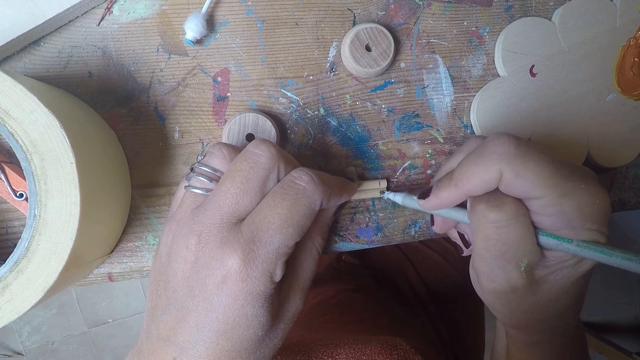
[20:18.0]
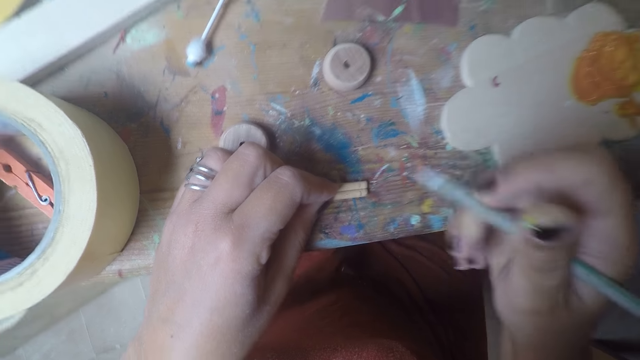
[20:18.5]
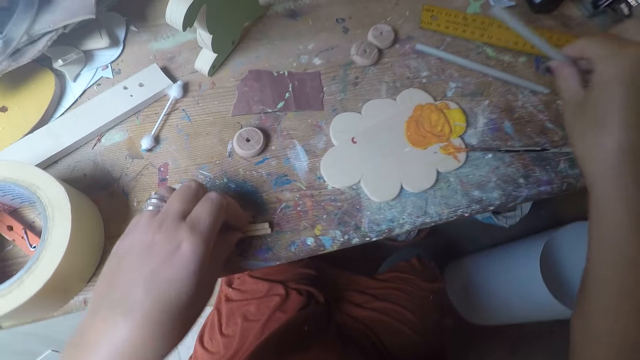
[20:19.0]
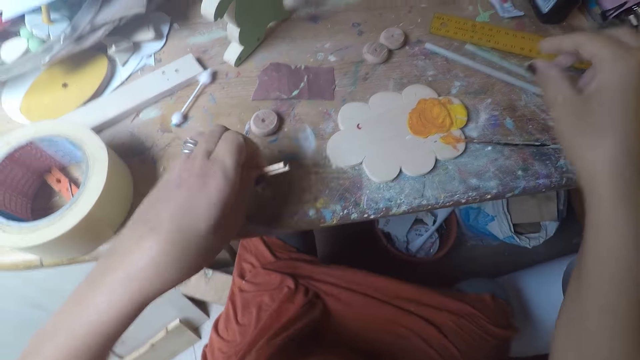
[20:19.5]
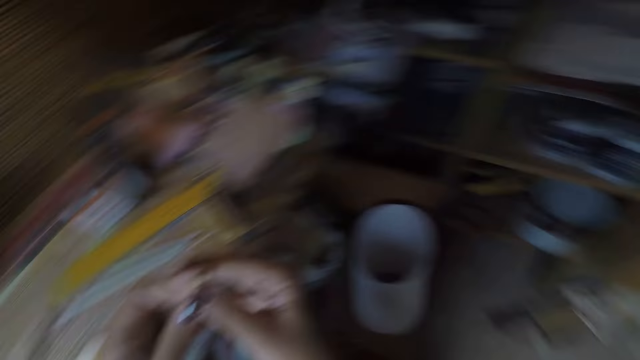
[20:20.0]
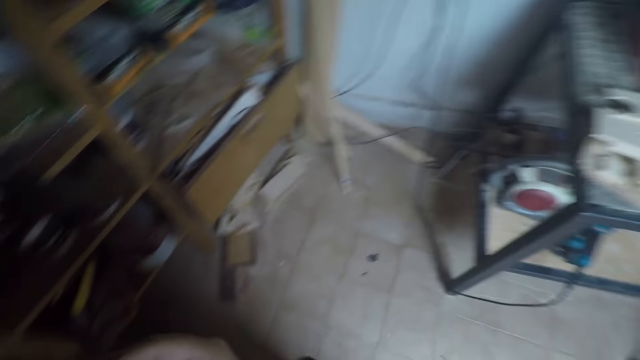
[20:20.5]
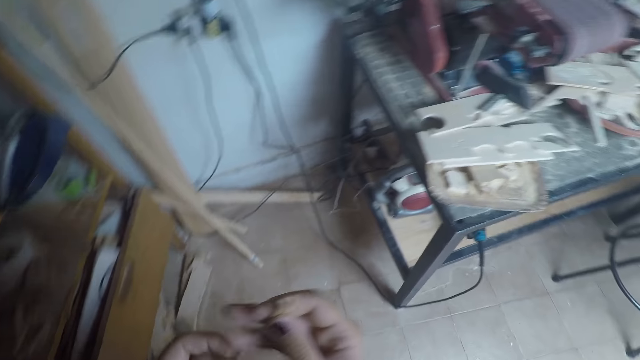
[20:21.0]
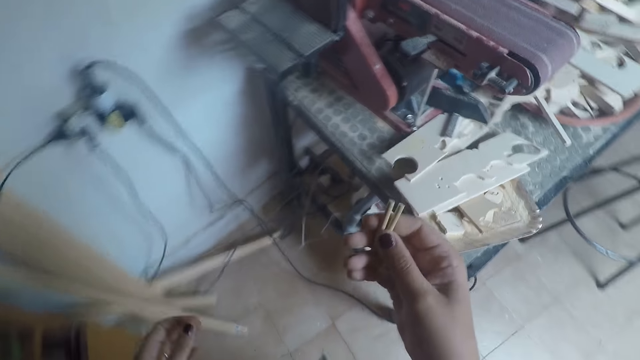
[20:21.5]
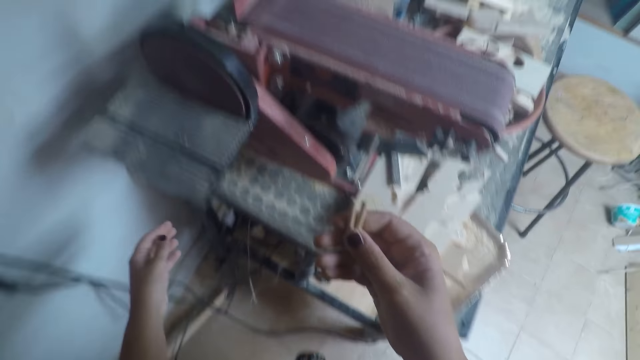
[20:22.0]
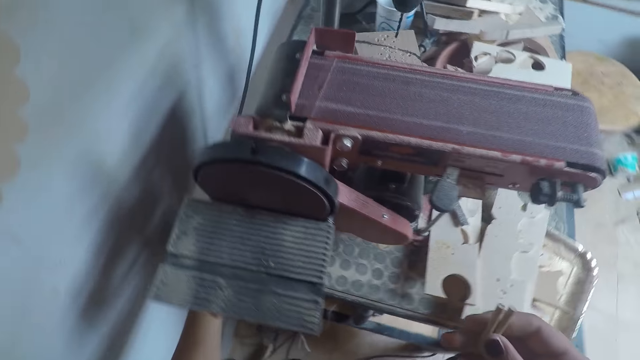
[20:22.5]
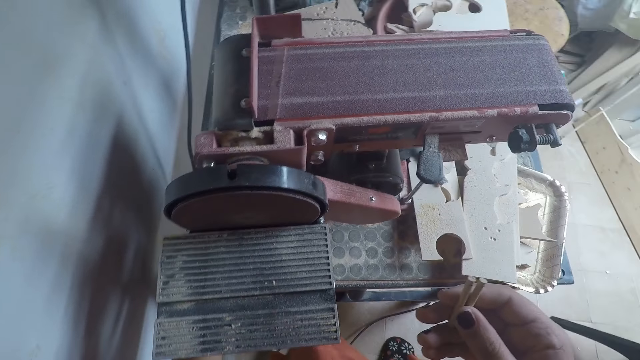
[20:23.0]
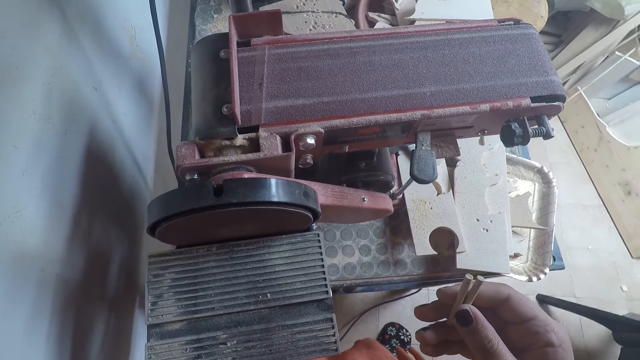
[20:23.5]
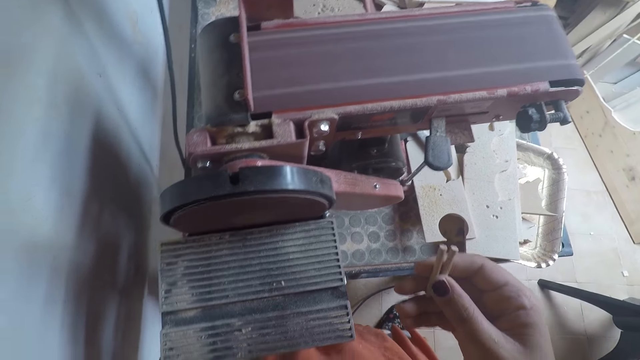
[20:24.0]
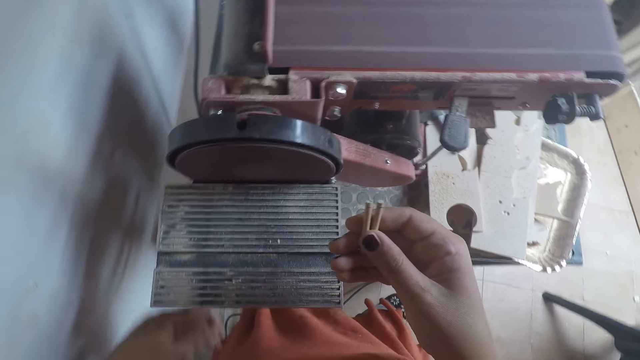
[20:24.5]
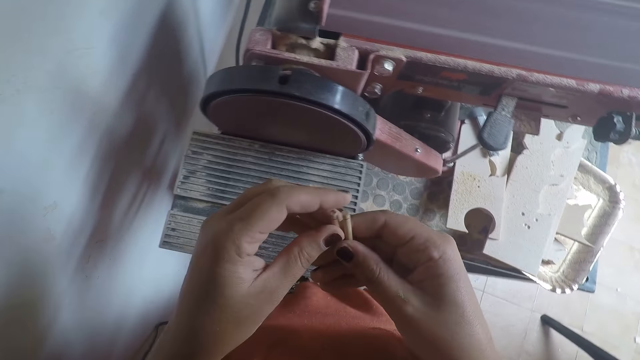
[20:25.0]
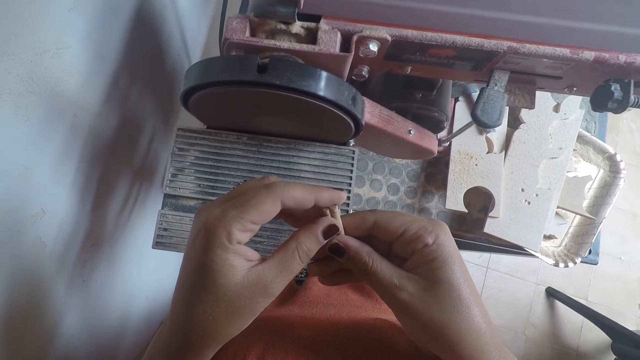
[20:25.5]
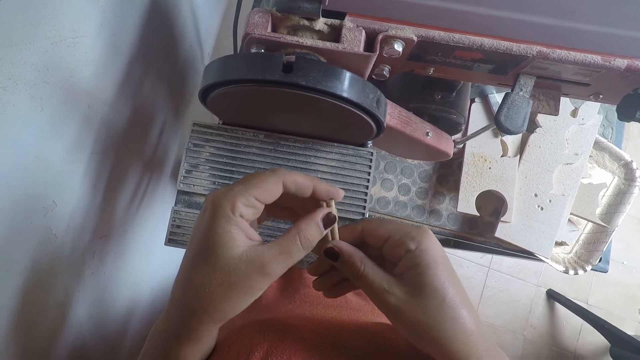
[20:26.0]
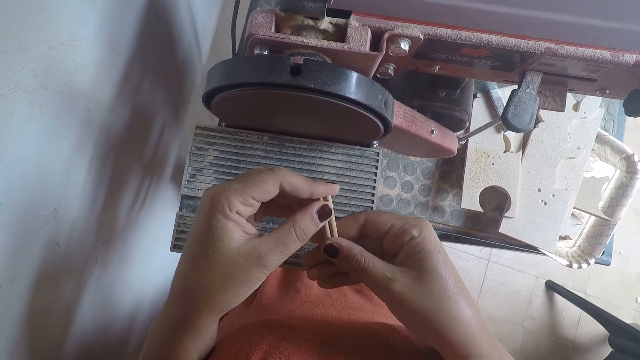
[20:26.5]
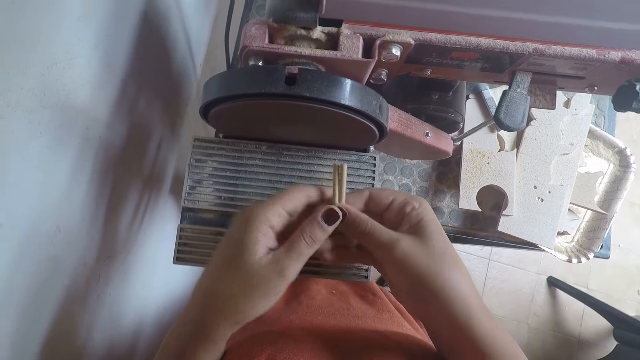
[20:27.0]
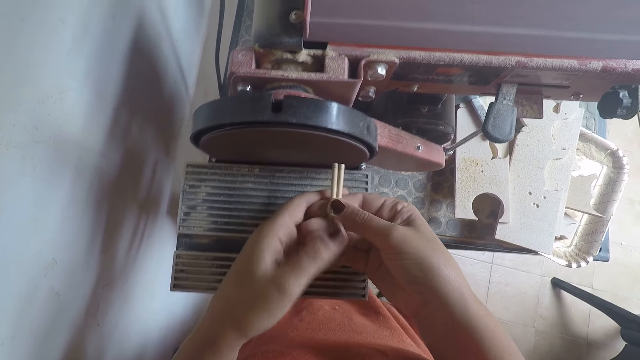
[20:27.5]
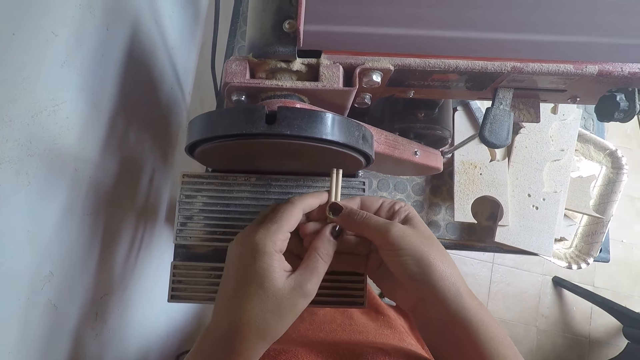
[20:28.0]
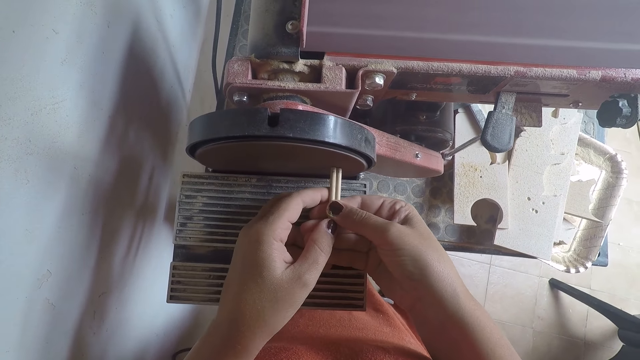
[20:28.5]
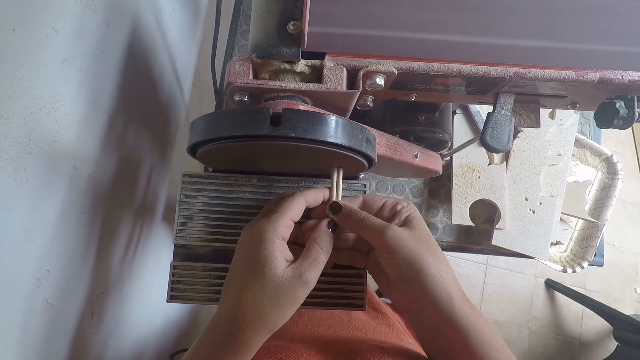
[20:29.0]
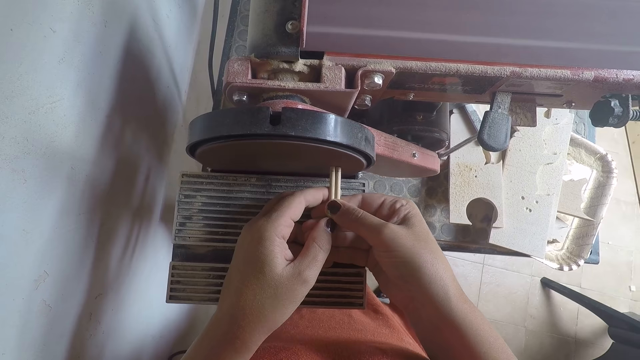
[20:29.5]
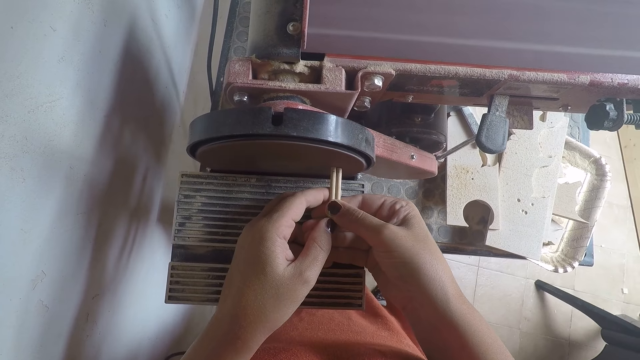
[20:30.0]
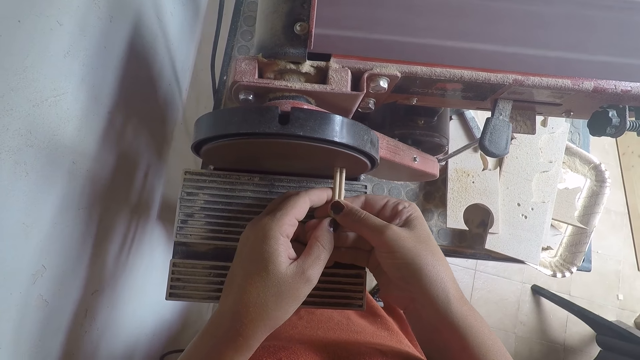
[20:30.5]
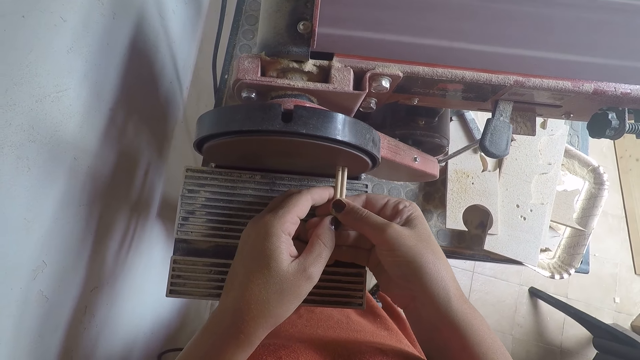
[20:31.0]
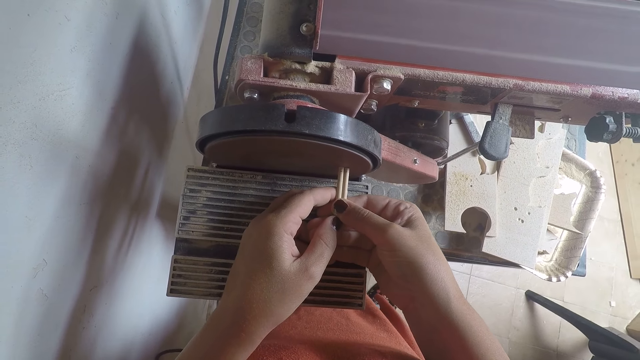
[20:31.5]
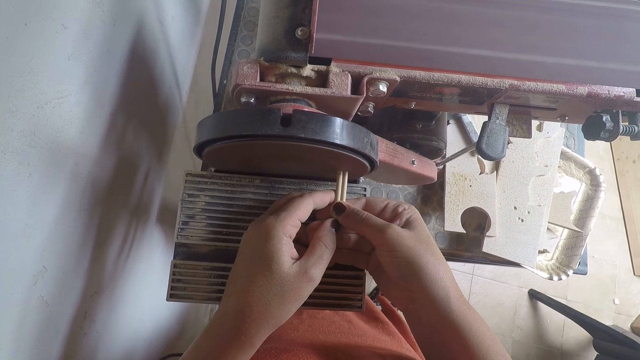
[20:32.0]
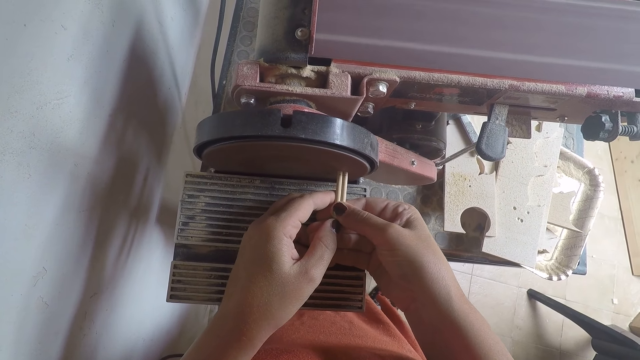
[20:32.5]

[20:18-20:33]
The camera wearer drops the pencil in her right hand on the table. She carries the short sticks in her left hand. She moves the short sticks in her left hand to her right hand. She walks towards a sandpaper machine in a workshop. She puts on the sandpaper machine with her left hand. She holds the short sticks with both hands. She files the short sticks in both hands with the sandpaper machine.

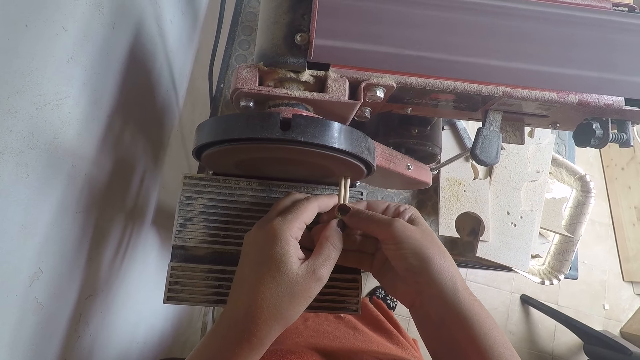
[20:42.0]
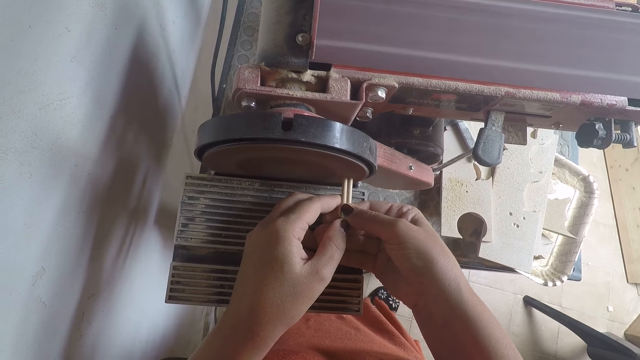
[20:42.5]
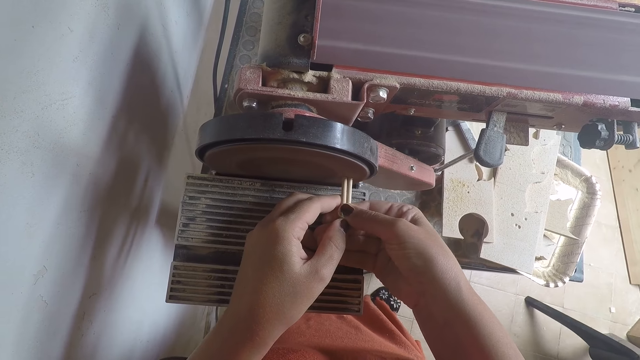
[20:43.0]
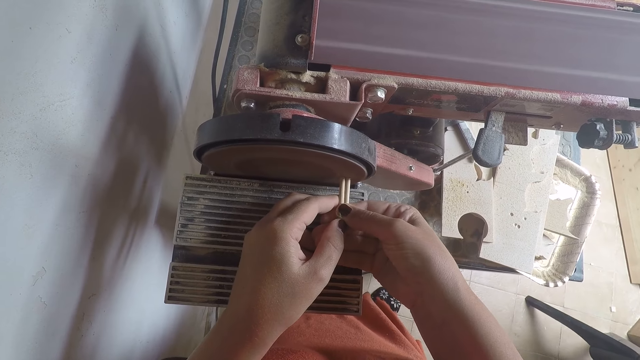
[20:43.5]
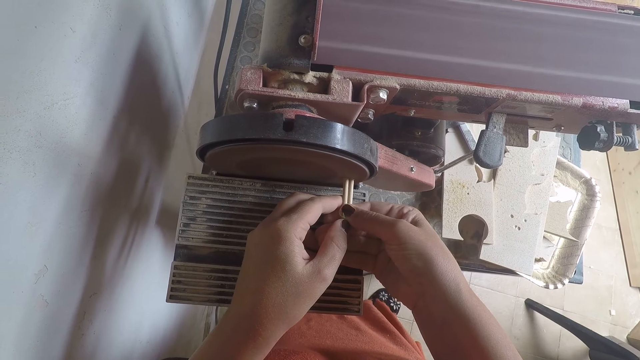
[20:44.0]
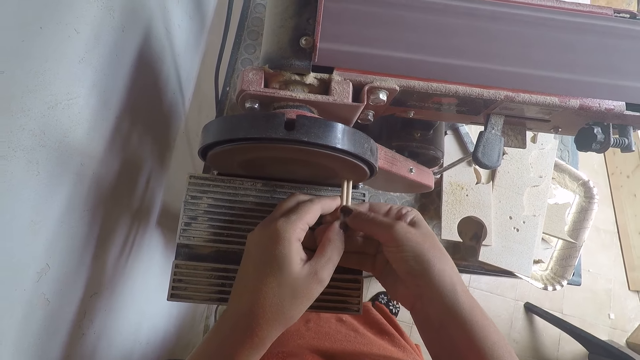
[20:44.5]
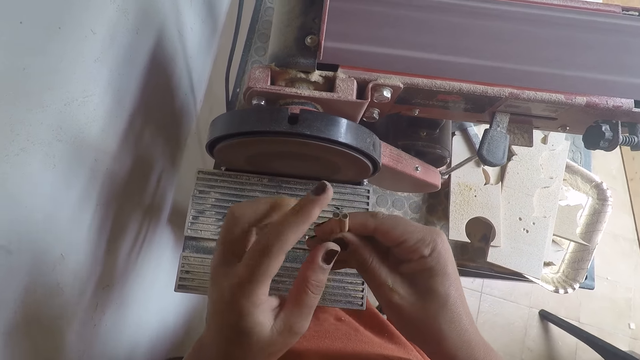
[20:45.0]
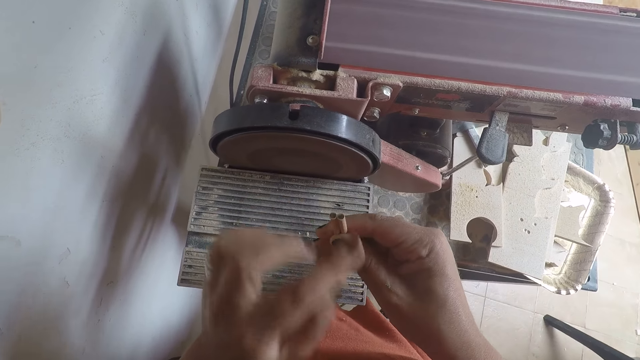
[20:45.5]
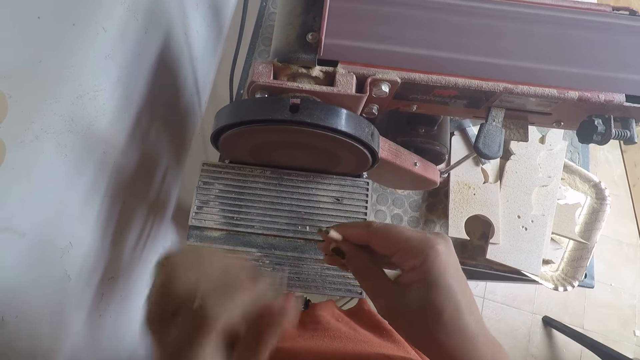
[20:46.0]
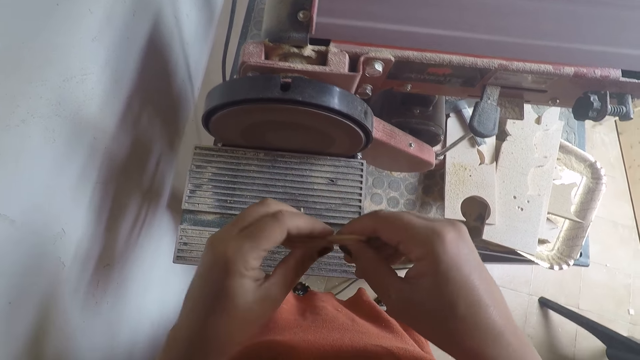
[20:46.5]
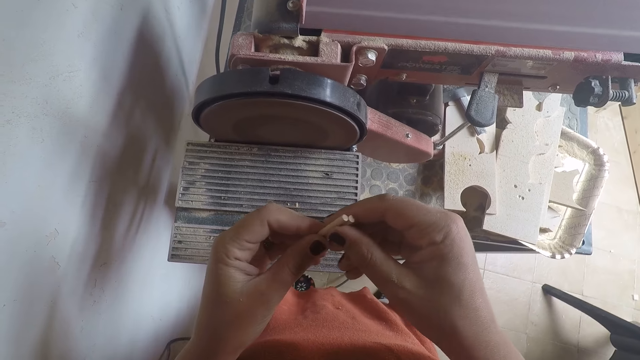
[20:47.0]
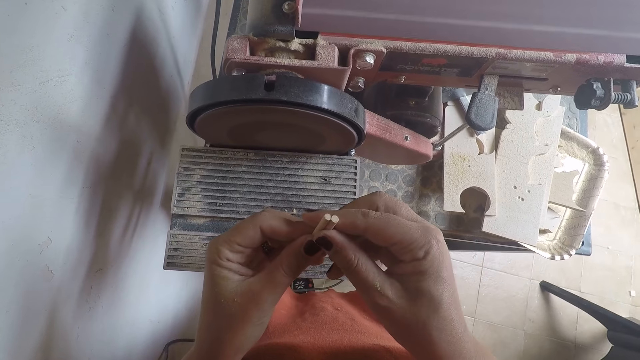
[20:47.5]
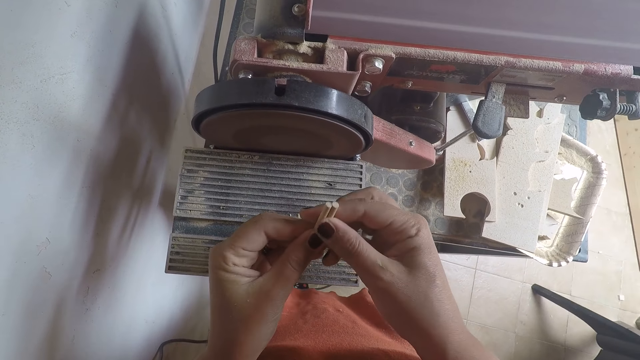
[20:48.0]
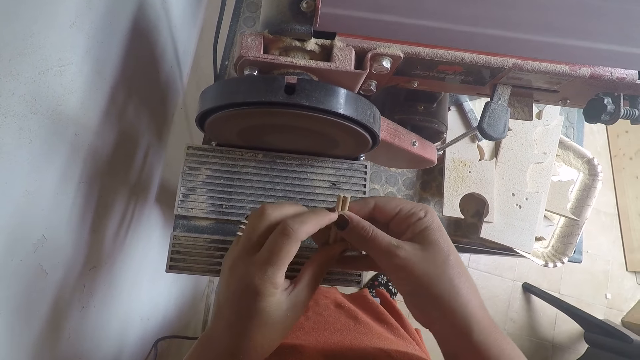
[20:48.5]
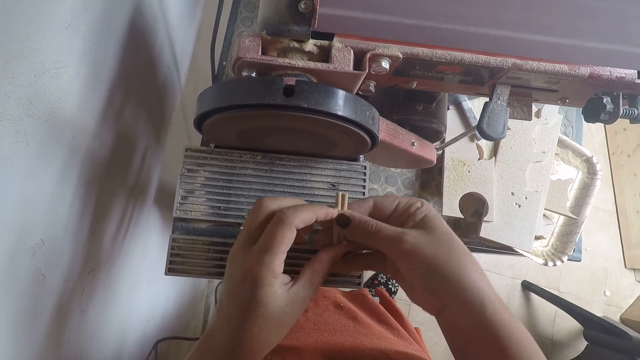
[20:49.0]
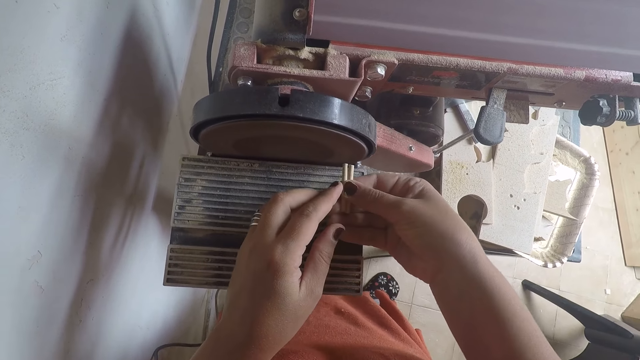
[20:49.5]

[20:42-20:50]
The camera wearer raises the short sticks with her right hand. She cleans the top of the short sticks in her right hand with her left hand. She holds the short sticks with both hands. She turns the short sticks with both hands.
